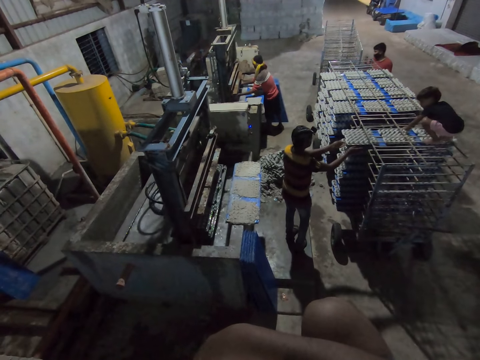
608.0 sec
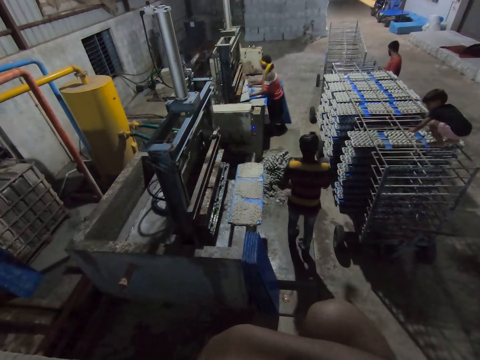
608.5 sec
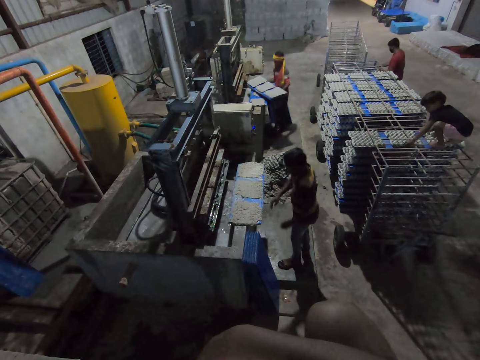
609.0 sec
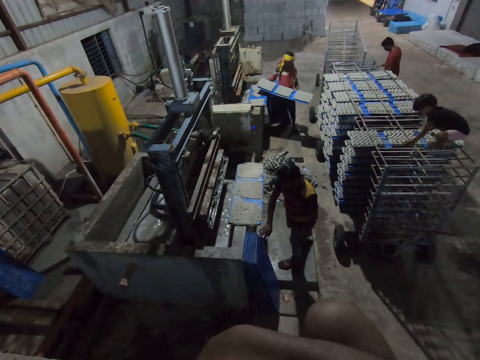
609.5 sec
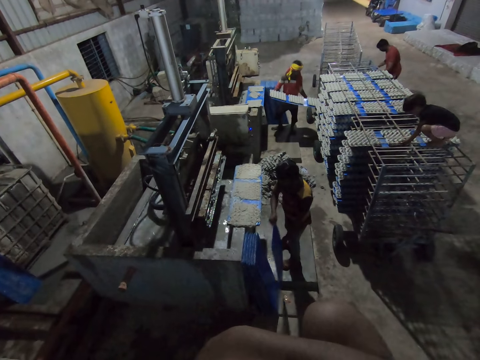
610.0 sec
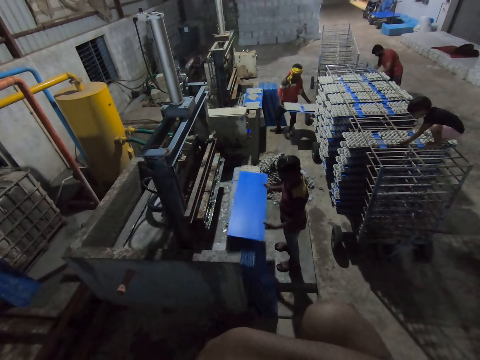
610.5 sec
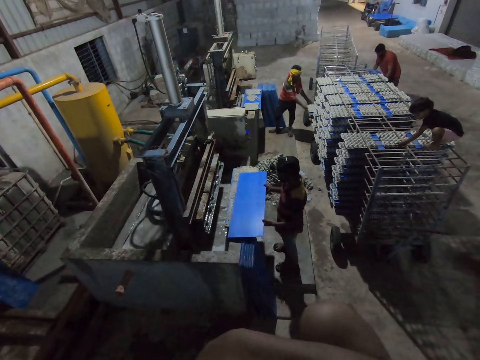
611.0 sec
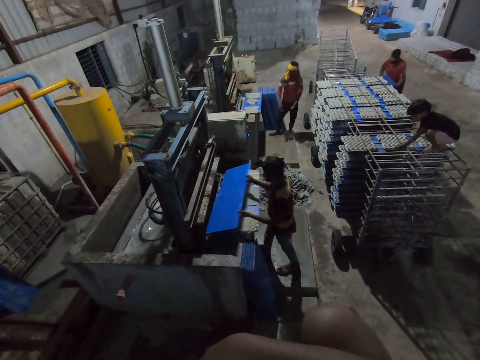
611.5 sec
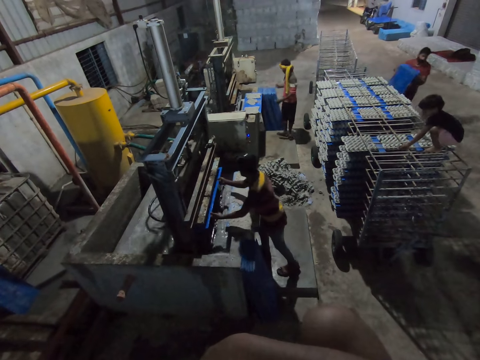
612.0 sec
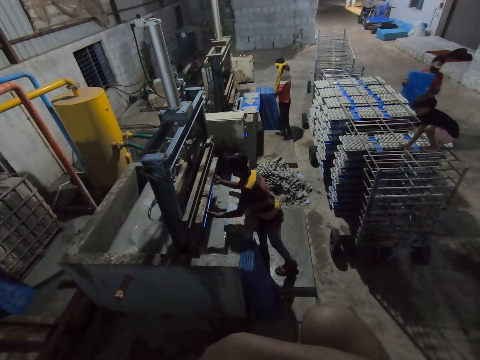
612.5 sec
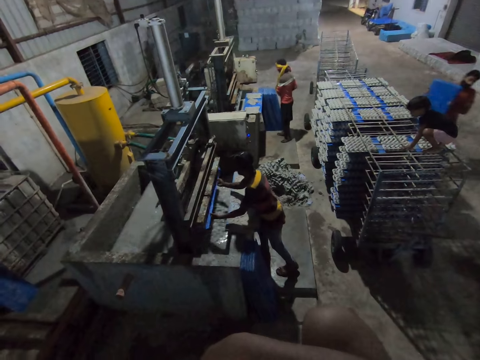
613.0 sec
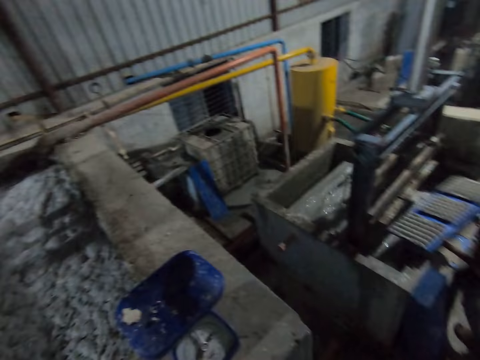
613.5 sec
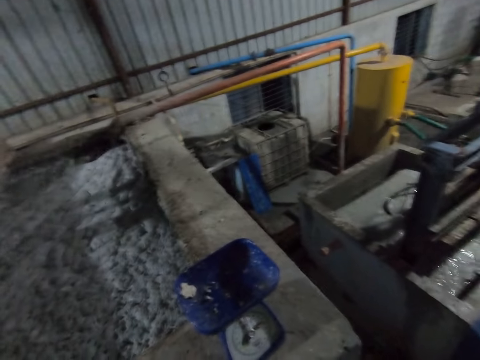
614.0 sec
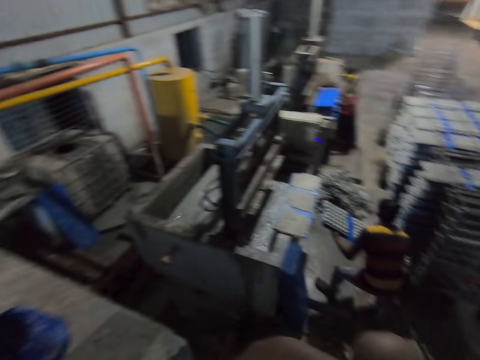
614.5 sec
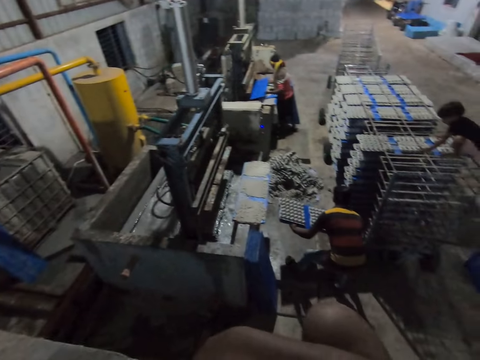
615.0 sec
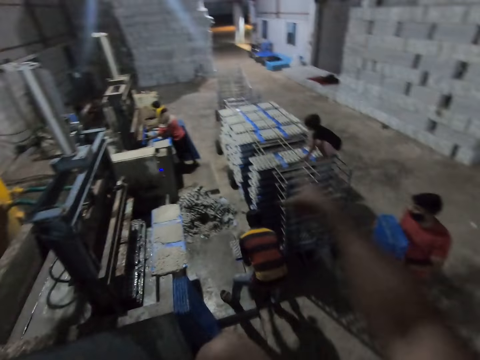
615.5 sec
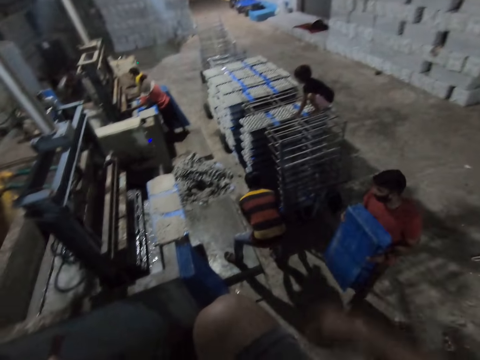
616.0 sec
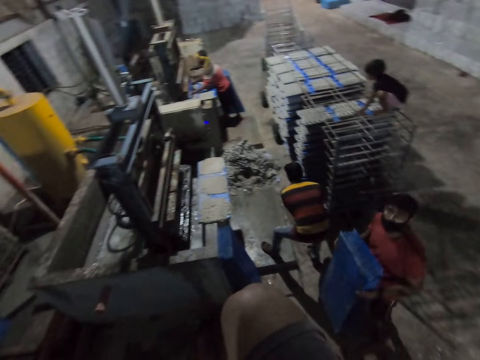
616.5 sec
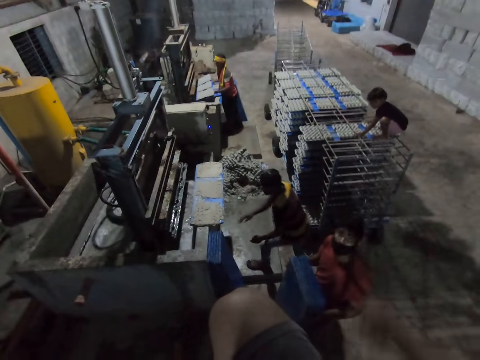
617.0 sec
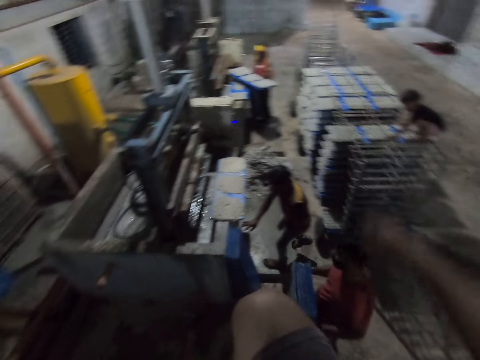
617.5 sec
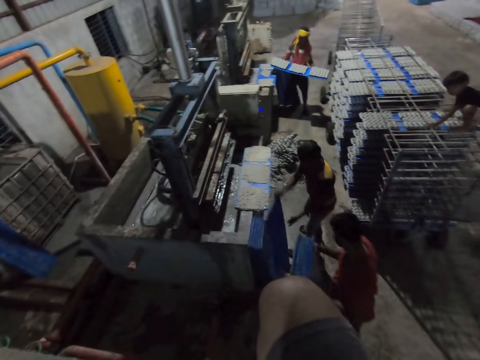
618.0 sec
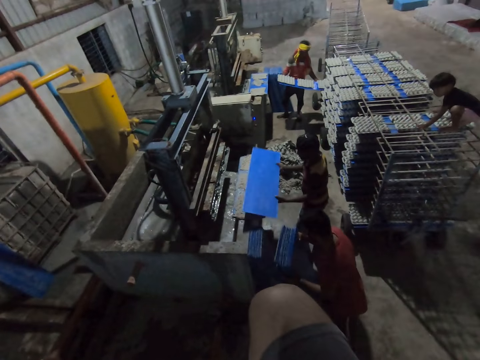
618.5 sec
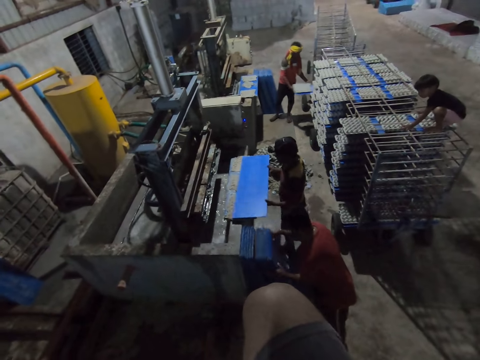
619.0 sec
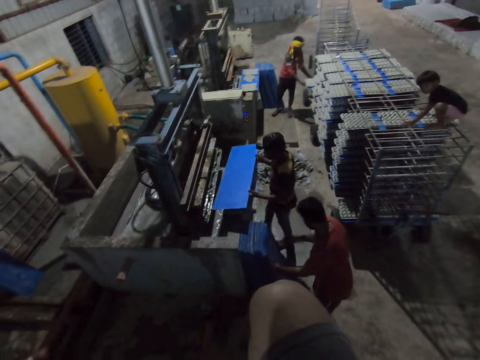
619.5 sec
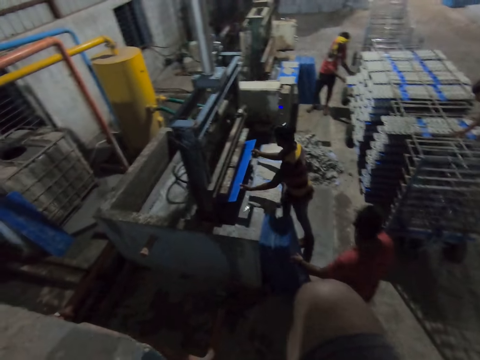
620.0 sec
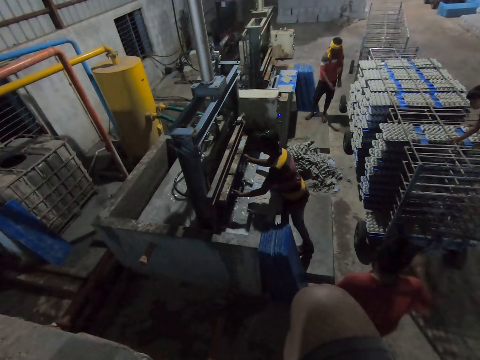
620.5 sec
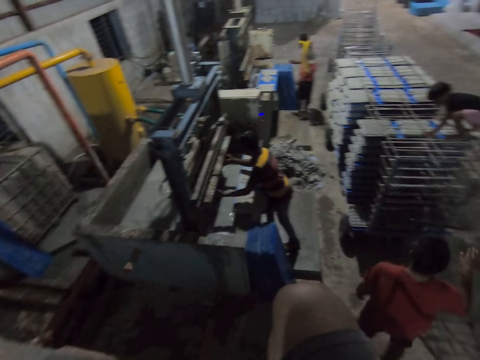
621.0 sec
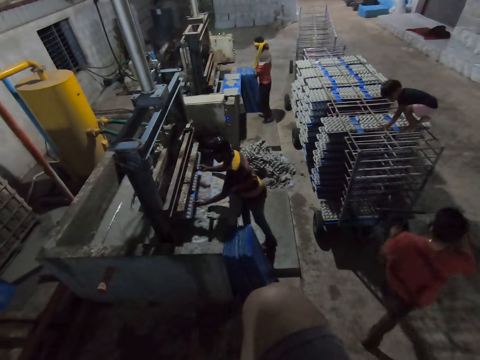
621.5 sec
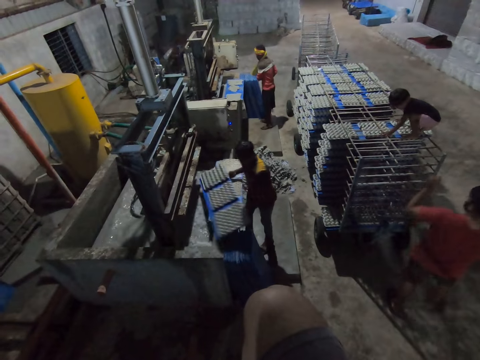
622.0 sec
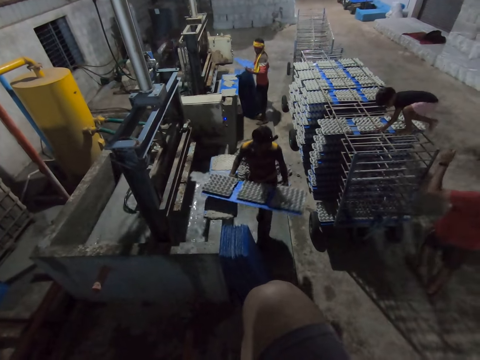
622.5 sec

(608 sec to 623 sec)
A man removes the polypropylene plastic from the egg crate making machine with both hands. Another man picks a polypropylene plastic from the floor with both hands. The first man drops the polypropylene plastic in the rack with both hands. The second man drops the polypropylene plastic on the egg crate making machine with both hands and picks the polypropylene plastic from the egg crate making machine with both hands. A third man picks some polypropylene plastic from the floor with both hands. The second man puts the polypropylene plastic into the egg crate making machine with both hands. The first man picks the polypropylene plastic from the floor with both hands. The third man walks towards the second man. The second man removes the polypropylene plastic from the egg crate making machine with both hands. The camera wearer looks around. The second man drops the polypropylene plastic in the rack with both hands. The first man puts the polypropylene plastic into the egg crate making machine with both hands. The camera wearer interacts with the third man. The first man removes the polypropylene plastic from the egg crate making machine with both hands. The camera wearer talks to the people. The second man picks the polypropylene plastic from the floor with both hands. The first man drops the polypropylene plastic in the rack with both hands. The second man drops the polypropylene plastic on the egg crate making machine with both hands. The third man drops the polypropylene plastic on the floor with both hands. The second man picks the polypropylene plastic from the egg crate making machine with both hands and puts the polypropylene plastic into the egg crate making machine with both hands. The first man picks the polypropylene plastic from the floor with both hands. The second man removes the polypropylene plastic from the egg crate making machine with both hands.

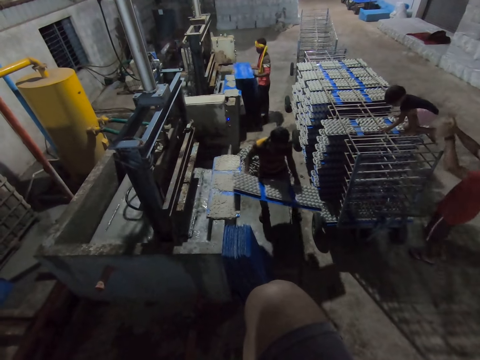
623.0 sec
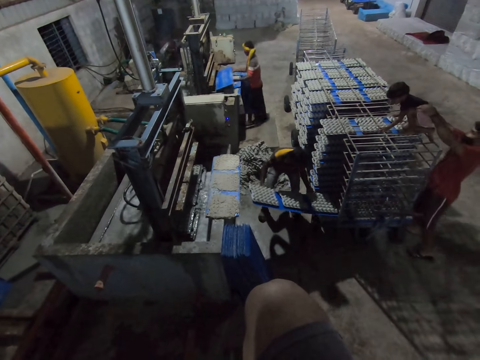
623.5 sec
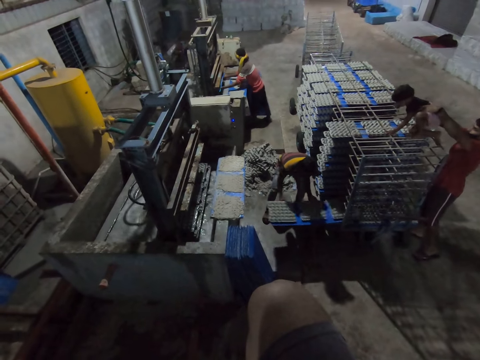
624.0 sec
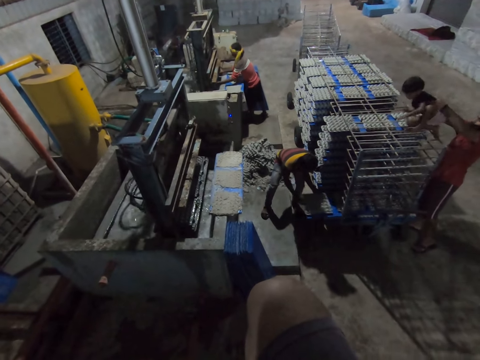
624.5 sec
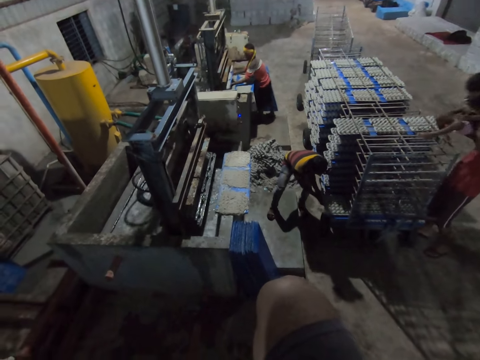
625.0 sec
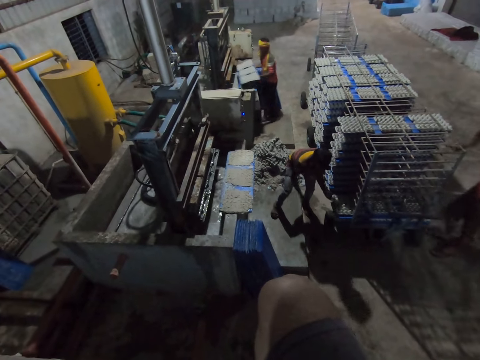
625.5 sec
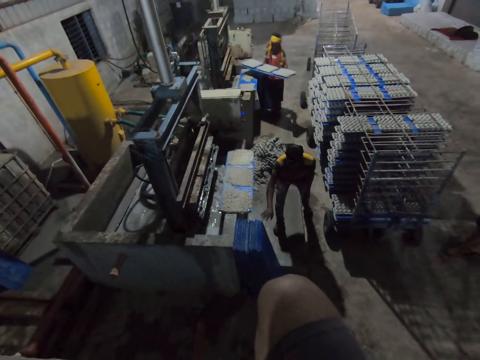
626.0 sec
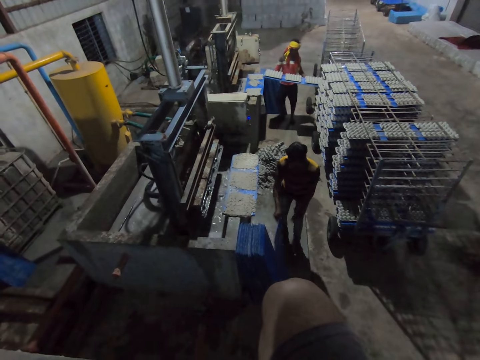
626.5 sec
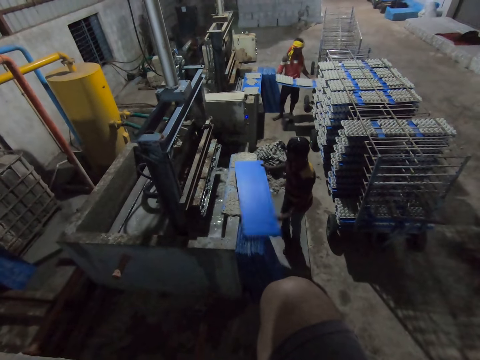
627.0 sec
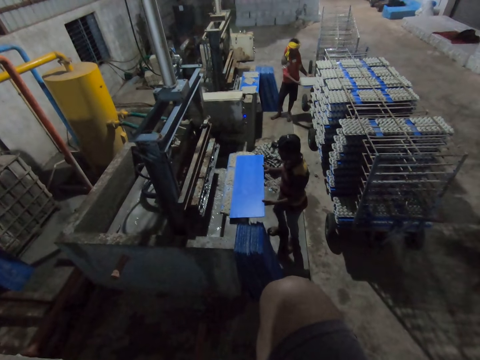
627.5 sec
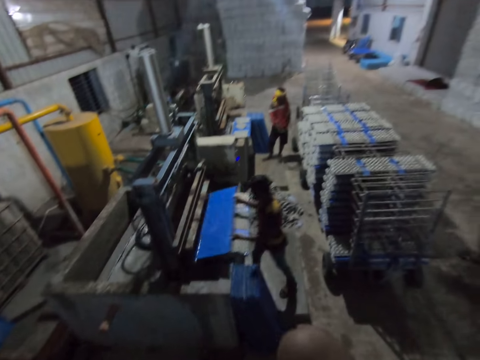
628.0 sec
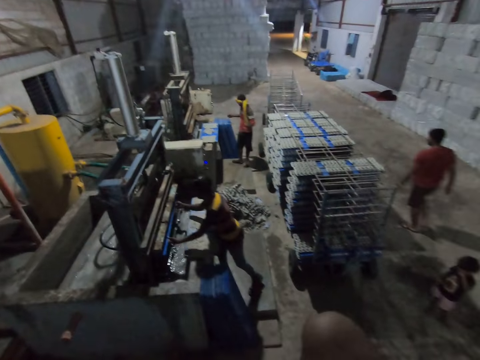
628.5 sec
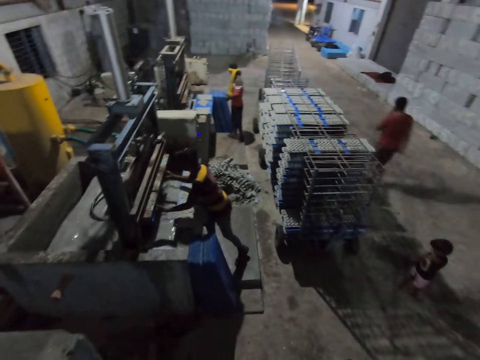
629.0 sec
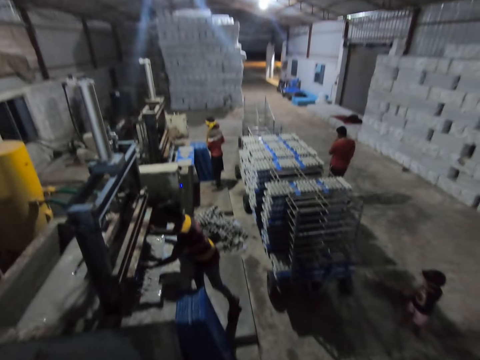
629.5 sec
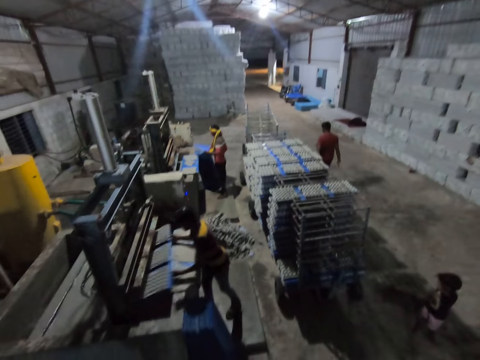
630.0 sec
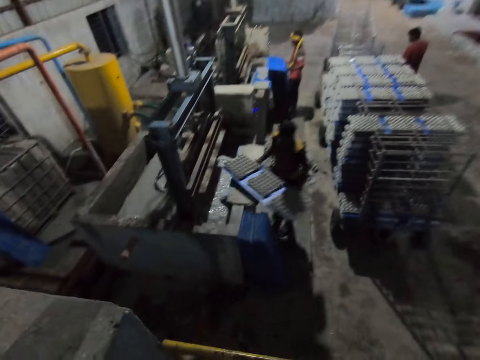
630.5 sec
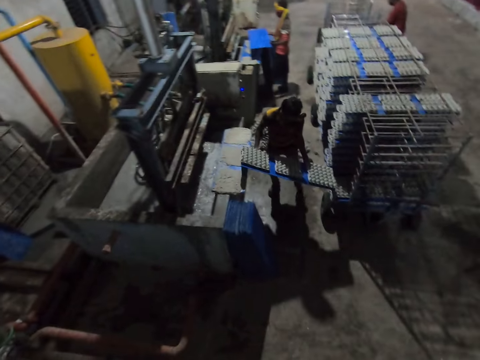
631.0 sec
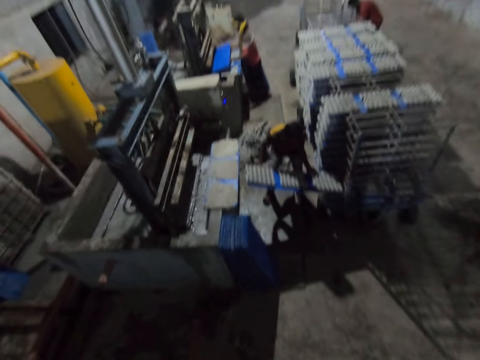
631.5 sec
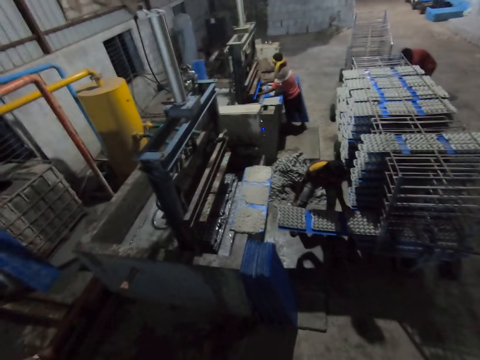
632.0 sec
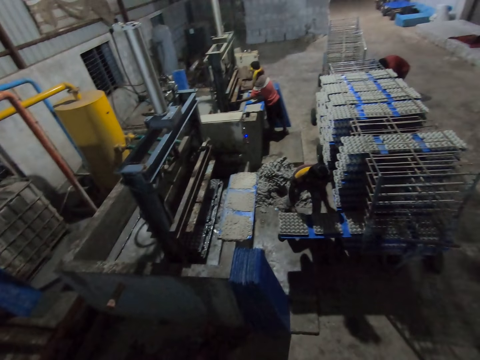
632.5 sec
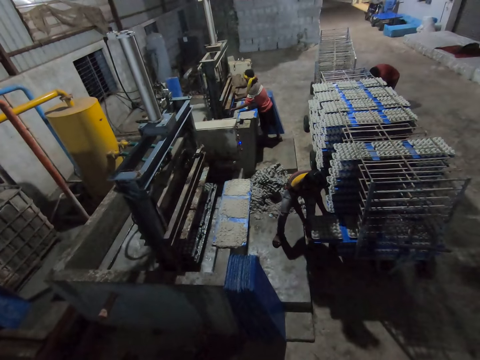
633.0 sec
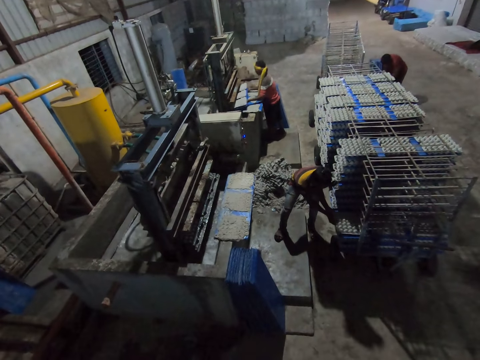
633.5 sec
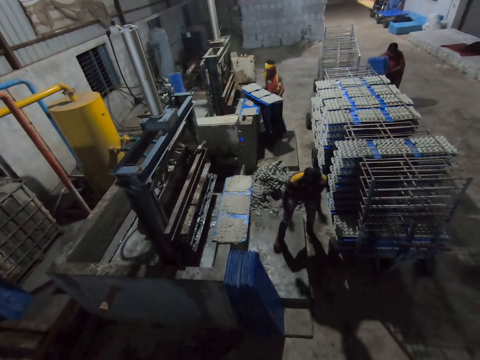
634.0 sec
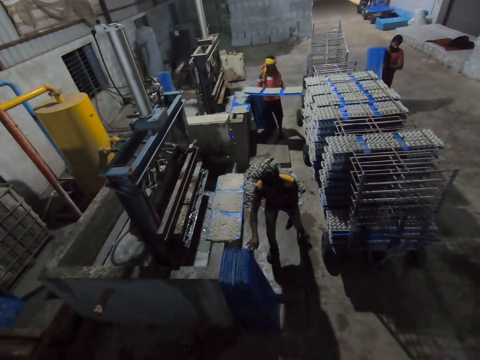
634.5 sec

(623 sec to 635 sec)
A man drops the polypropylene plastic in the rack with both hands. Another man picks a boy from the rack with both hands. A third man puts the polypropylene plastic into the egg crate making machine with both hands. The third man removes the polypropylene plastic from the egg crate making machine with both hands. The second man drops the boy on the floor with both hands. The first man picks the polypropylene plastic from the floor with both hands. The third man drops the polypropylene plastic in the rack with both hands. The first man drops the polypropylene plastic on the egg crate making machine with both hands, picks the polypropylene plastic from the egg crate making machine with both hands, and puts the polypropylene plastic into the egg crate making machine with both hands. The second man walks towards the rack. The first man removes the polypropylene plastic from the egg crate making machine with both hands. The third man picks the polypropylene plastic from the floor with both hands. The first man drops the polypropylene plastic in the rack with both hands. The third man puts the polypropylene plastic into the egg crate making machine with both hands. The second man picks some polypropylene plastic from the floor with both hands. The third man removes the polypropylene plastic from the egg crate making machine with both hands. The first man picks the polypropylene plastic from the floor with both hands.
